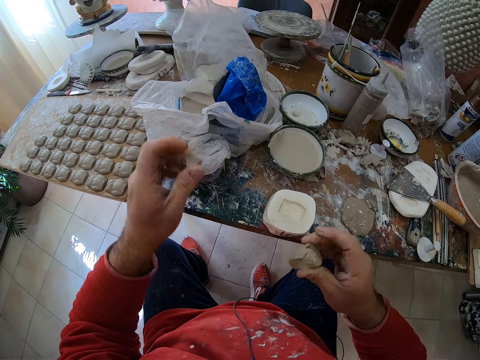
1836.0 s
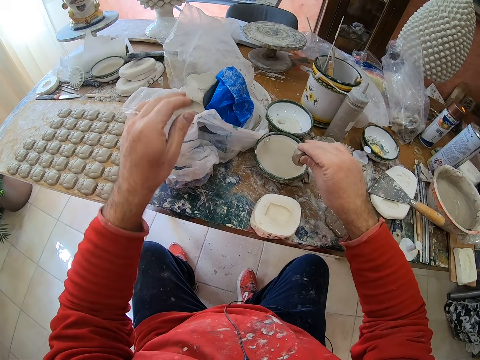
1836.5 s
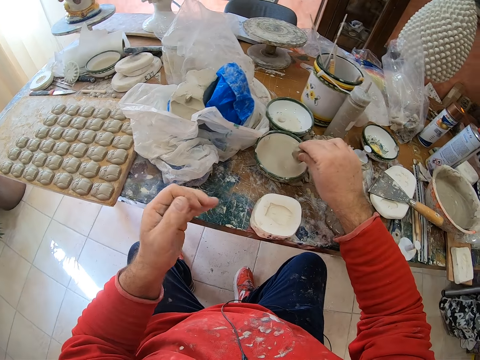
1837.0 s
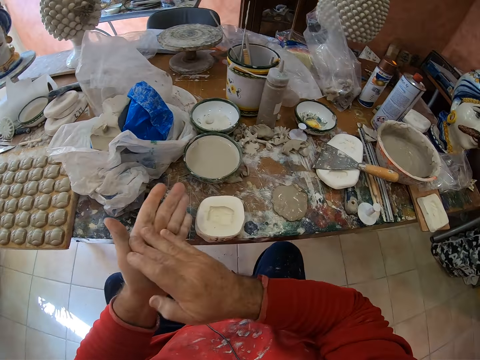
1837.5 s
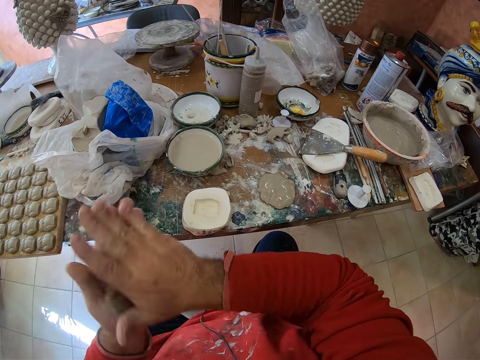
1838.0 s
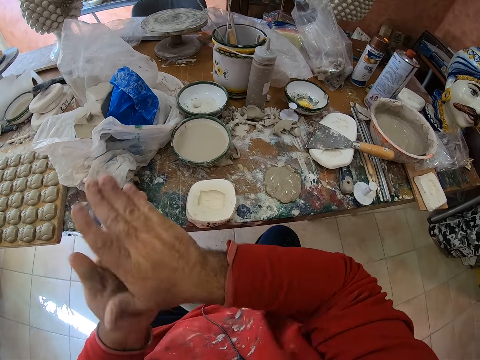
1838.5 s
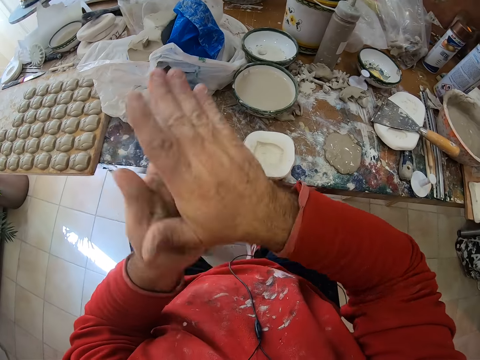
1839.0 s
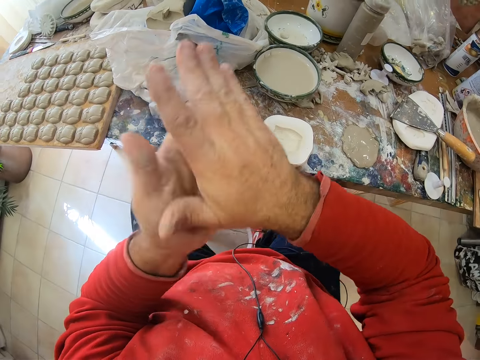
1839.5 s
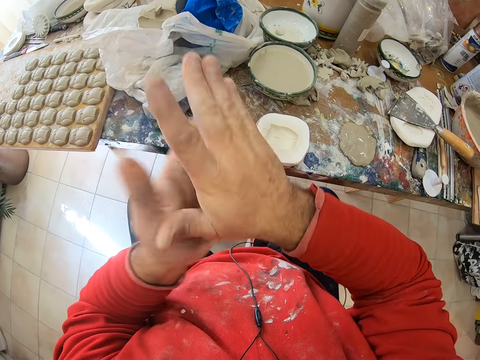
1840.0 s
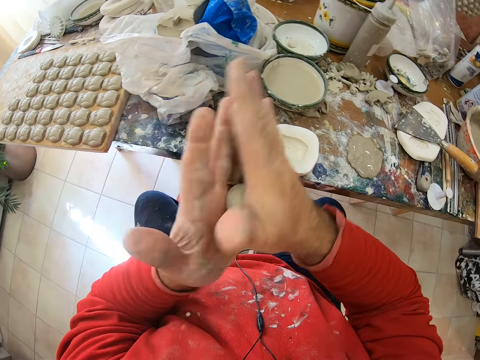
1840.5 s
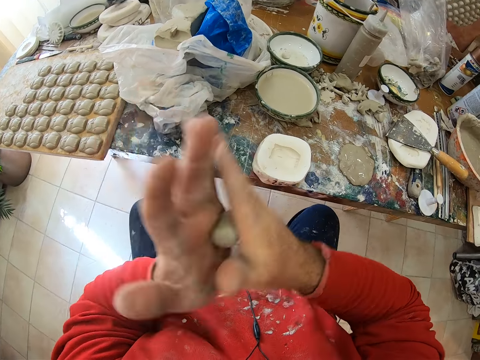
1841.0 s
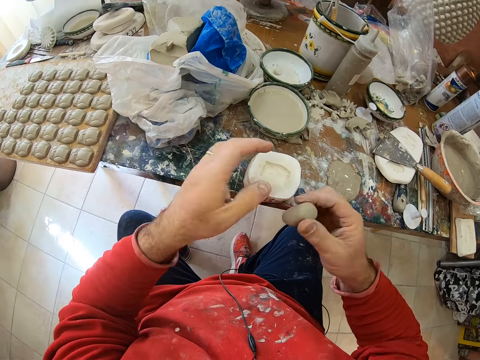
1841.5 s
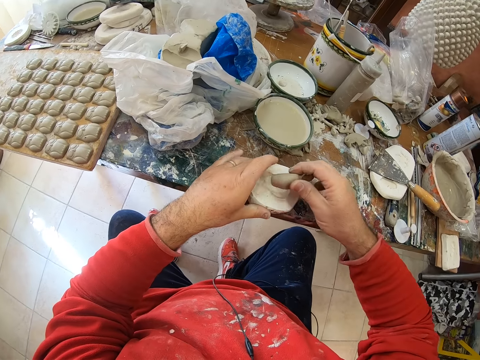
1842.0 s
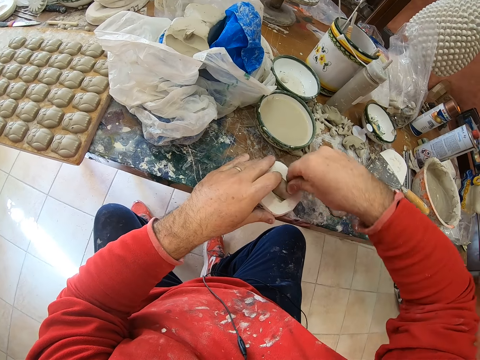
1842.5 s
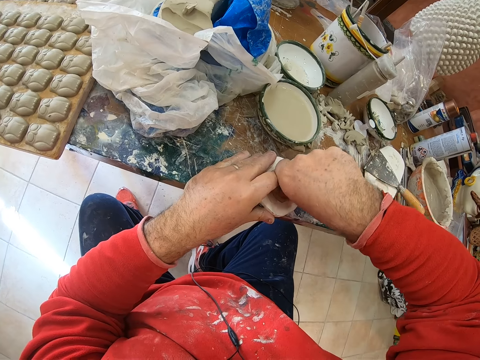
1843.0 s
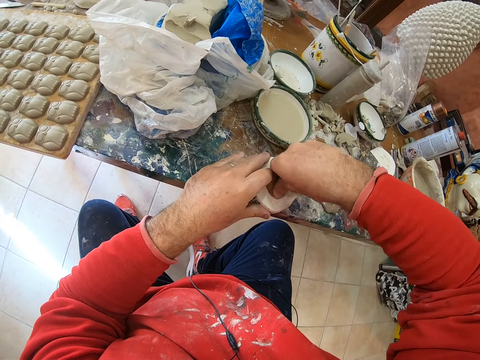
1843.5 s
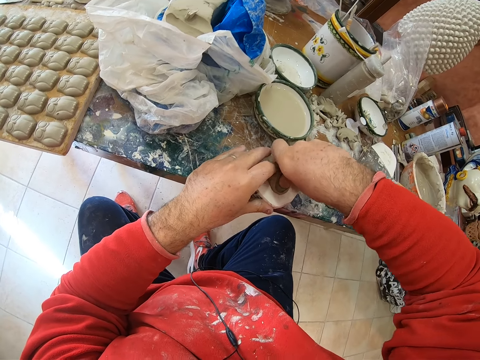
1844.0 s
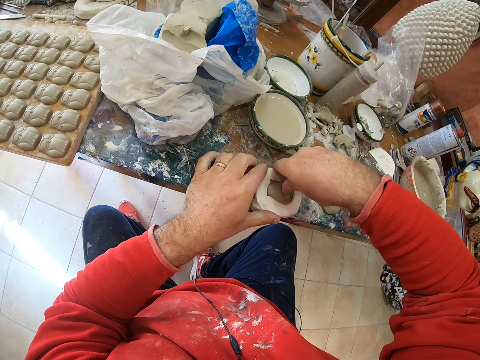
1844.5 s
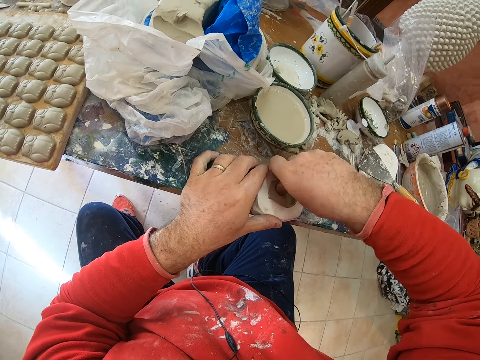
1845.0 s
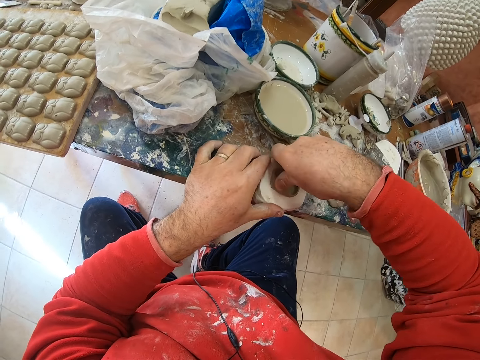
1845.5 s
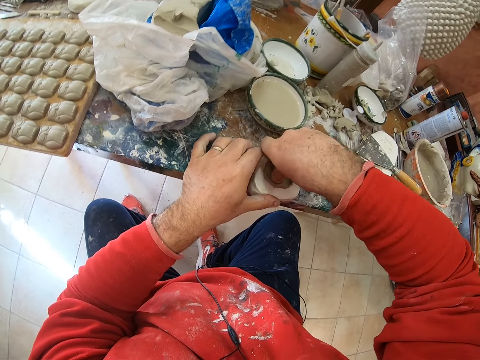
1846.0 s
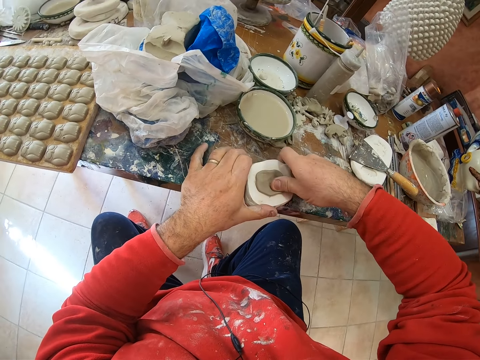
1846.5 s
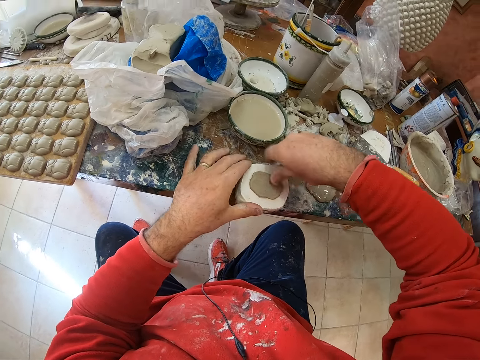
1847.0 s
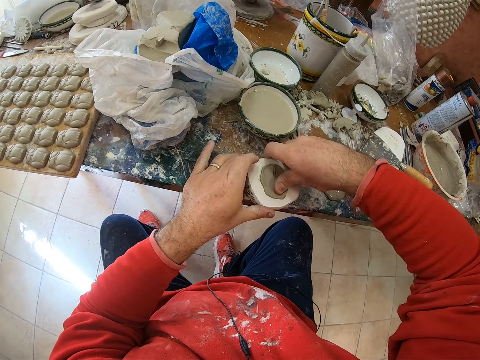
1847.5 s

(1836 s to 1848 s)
The camera wearer drops a piece of cut mud in the paper. He dips the clay mold into water. He rolls the clay mold in his hands. He presses the clay mold on a mold shaper.

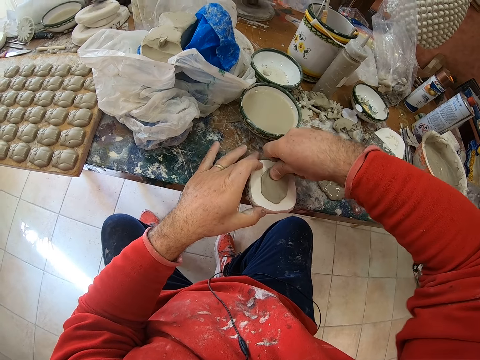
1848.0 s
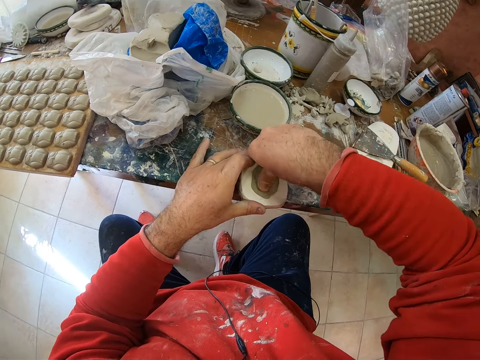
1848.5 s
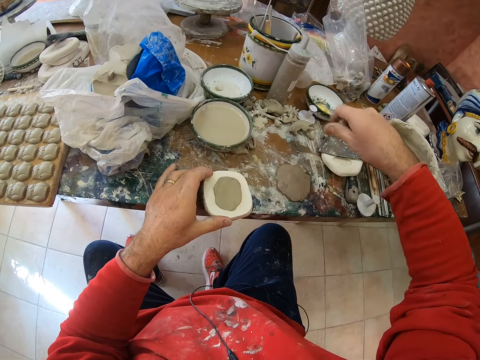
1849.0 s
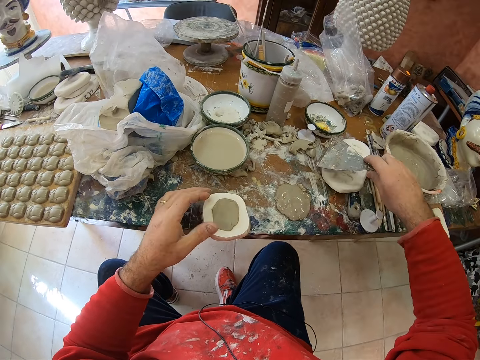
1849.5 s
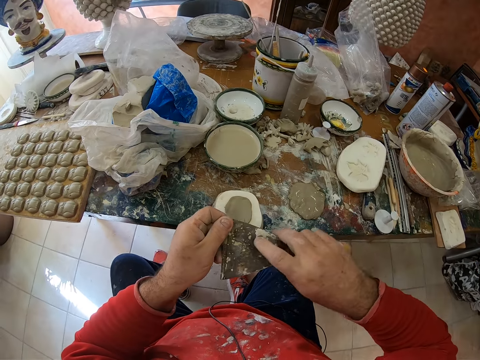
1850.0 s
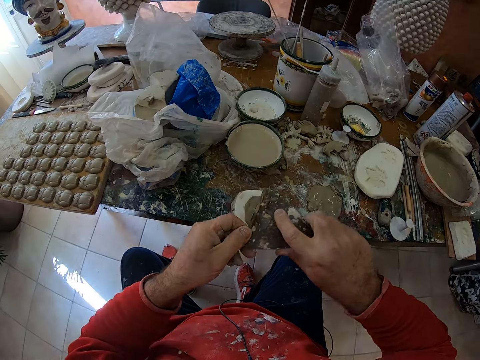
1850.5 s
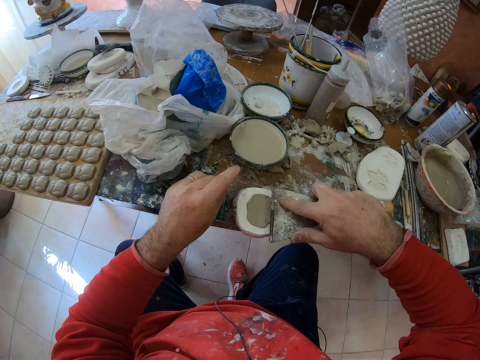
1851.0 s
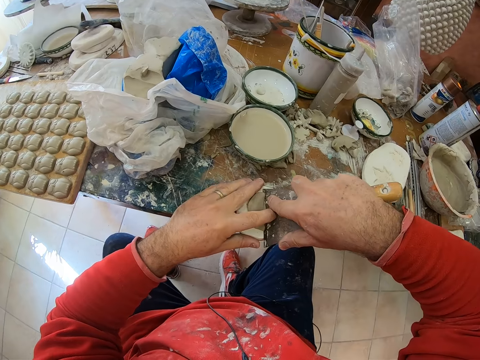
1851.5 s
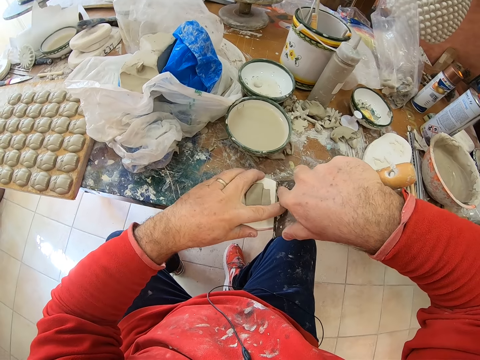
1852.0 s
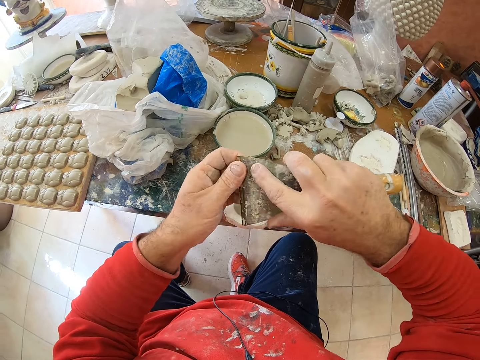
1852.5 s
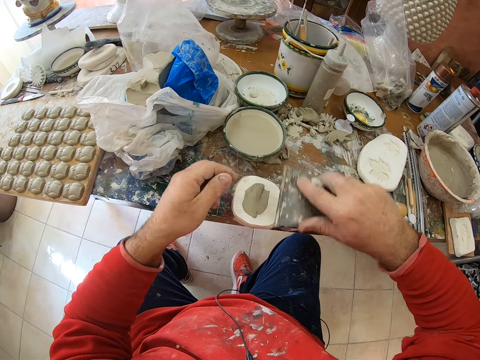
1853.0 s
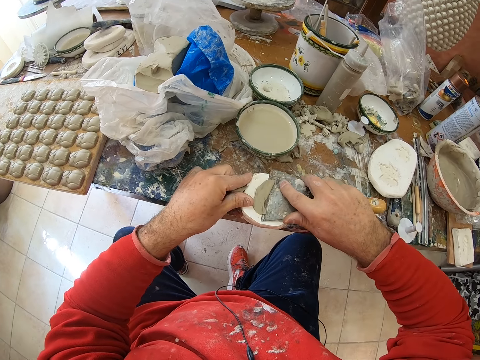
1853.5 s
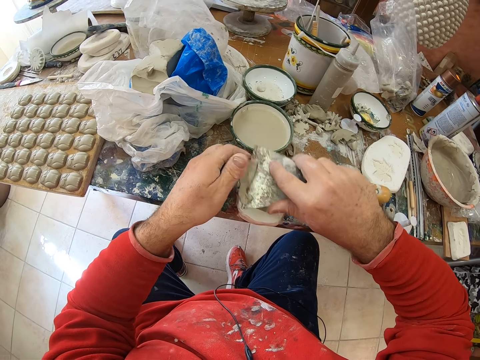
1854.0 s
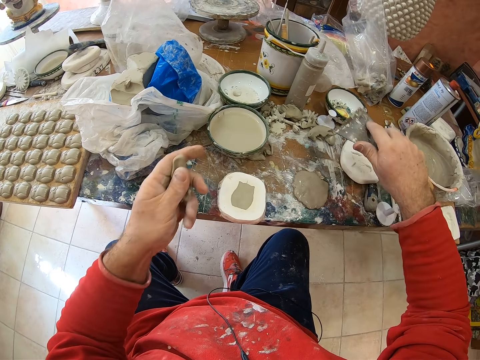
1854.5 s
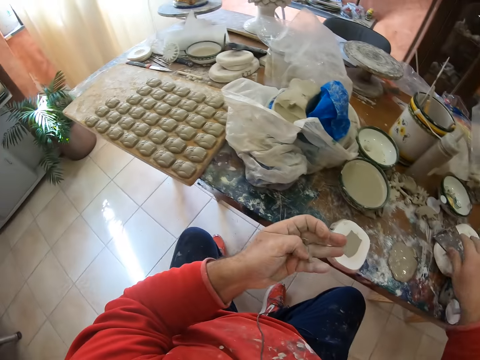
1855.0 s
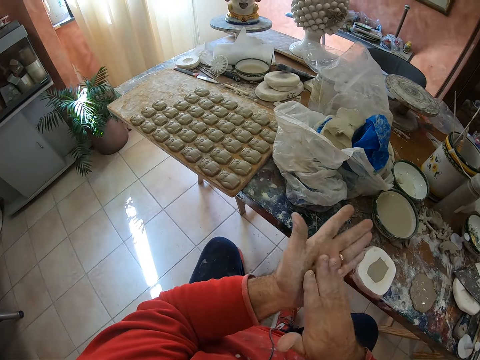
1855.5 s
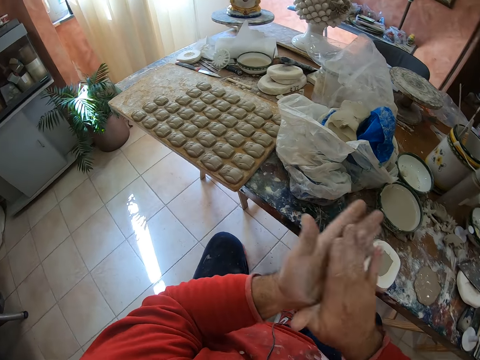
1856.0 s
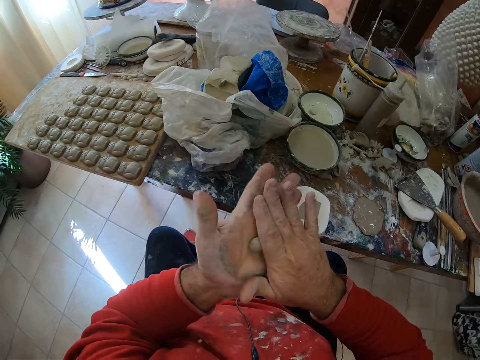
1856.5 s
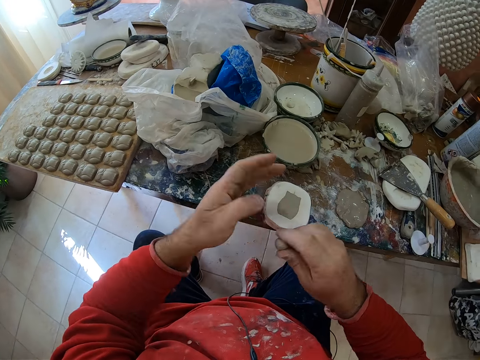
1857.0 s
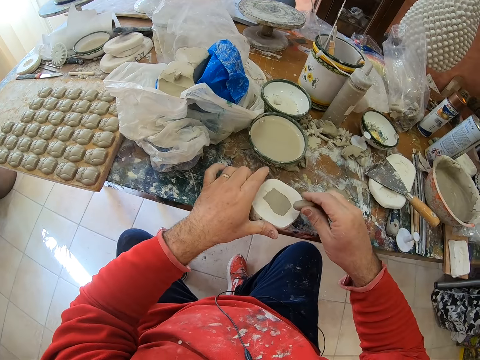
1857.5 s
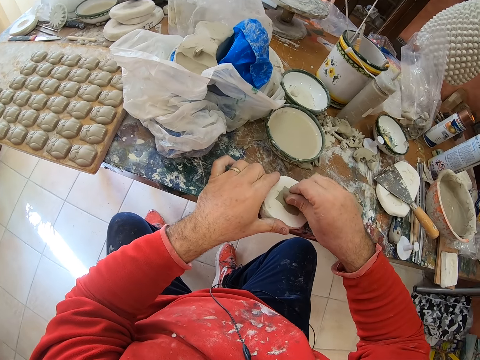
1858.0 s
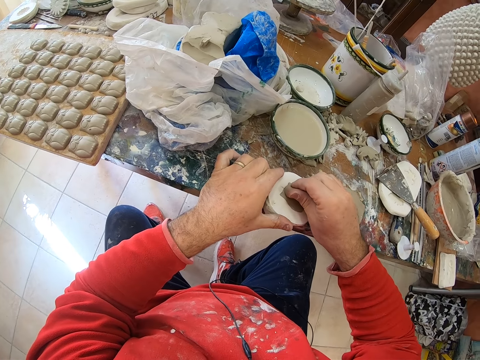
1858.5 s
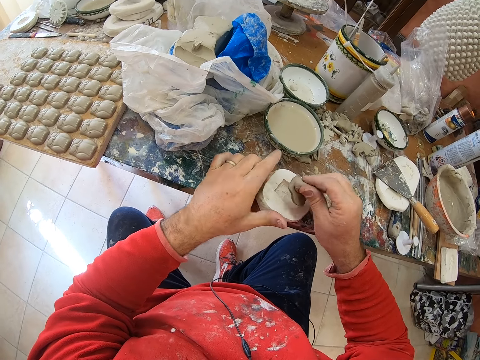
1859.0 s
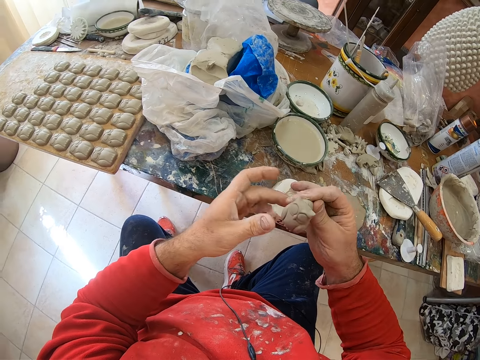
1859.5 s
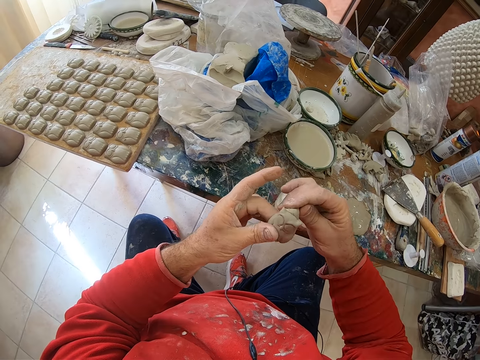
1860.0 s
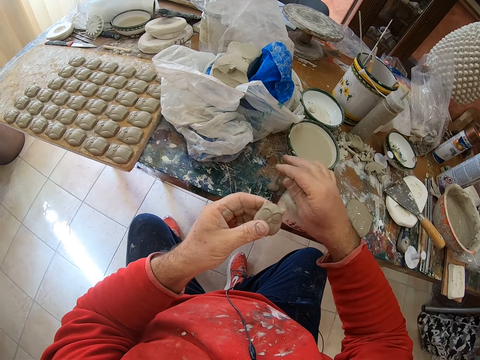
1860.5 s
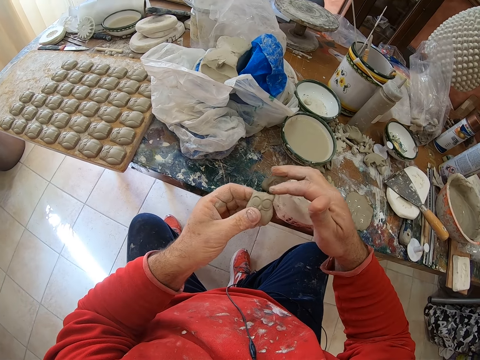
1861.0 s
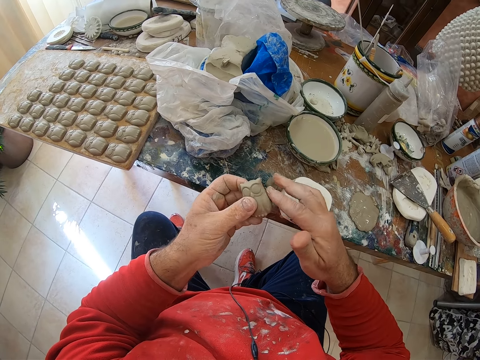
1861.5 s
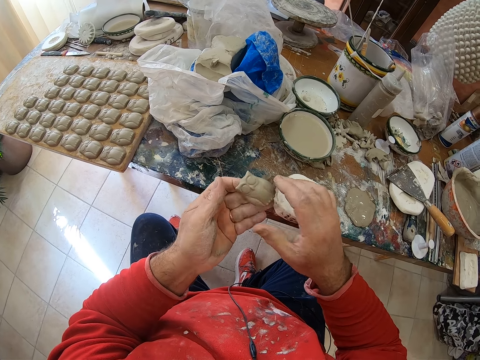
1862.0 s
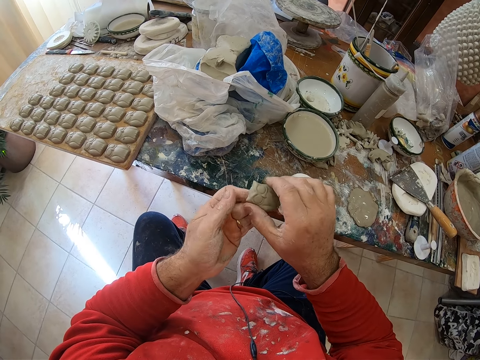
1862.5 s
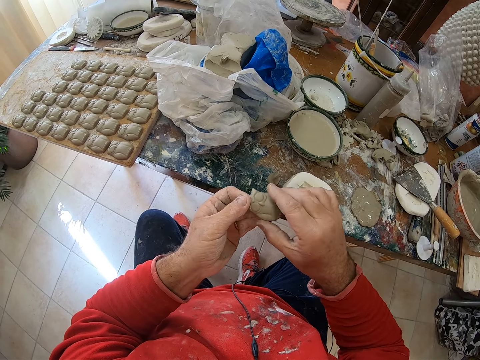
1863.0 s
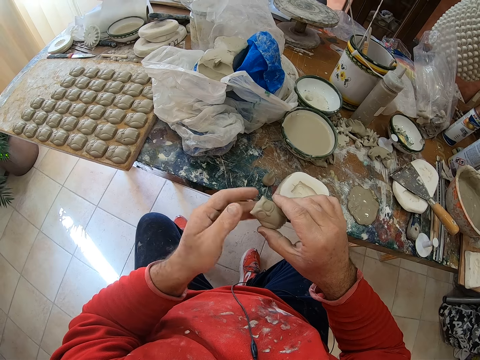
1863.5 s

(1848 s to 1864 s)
The camera wearer picks up the scraper on the table. He wipes the scraper with his hand. He scrapes off the excess clay or mud on the mold shaper with the scraper. He puts down the scraper on the table. He rolls the clay mold in his hands. He presses the clay mold on the mold shaper. He pulls the owl-shaped clay mold from the mold shaper. He drops the mud on the table. He smoothens the owl mold's clay edges with his finger.
